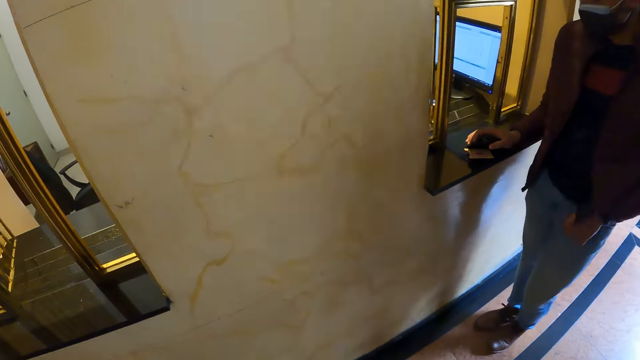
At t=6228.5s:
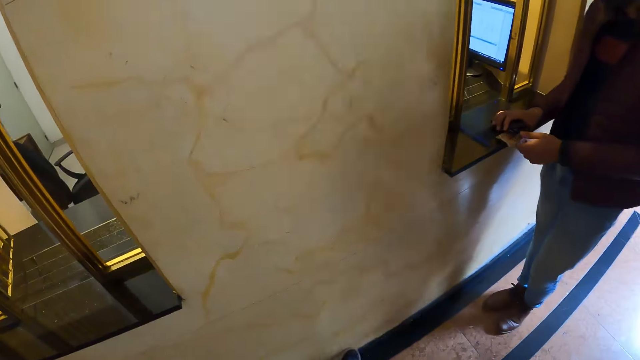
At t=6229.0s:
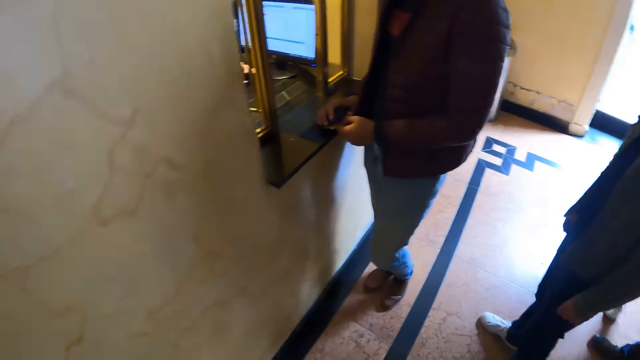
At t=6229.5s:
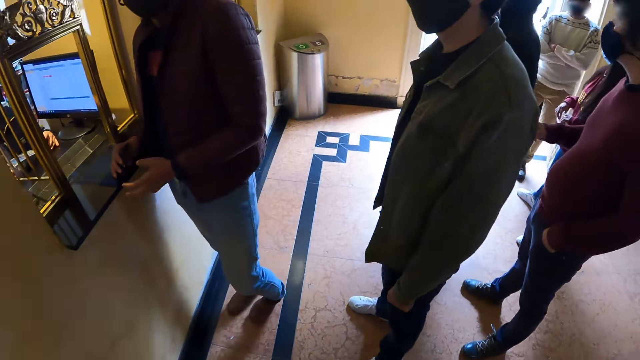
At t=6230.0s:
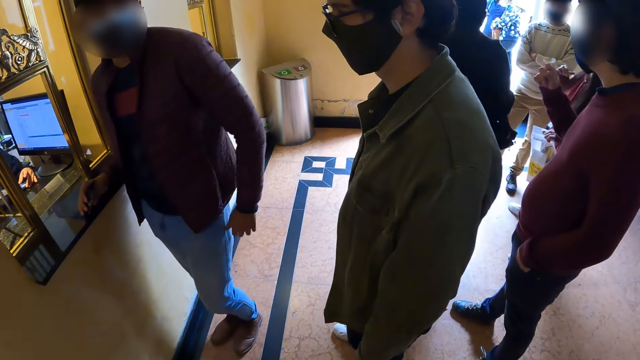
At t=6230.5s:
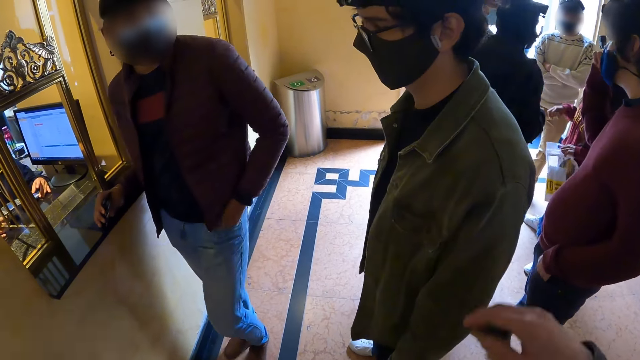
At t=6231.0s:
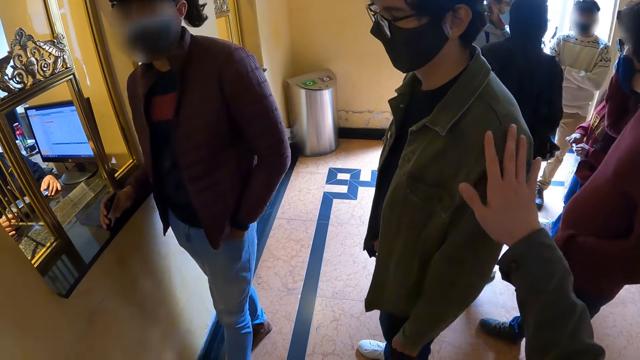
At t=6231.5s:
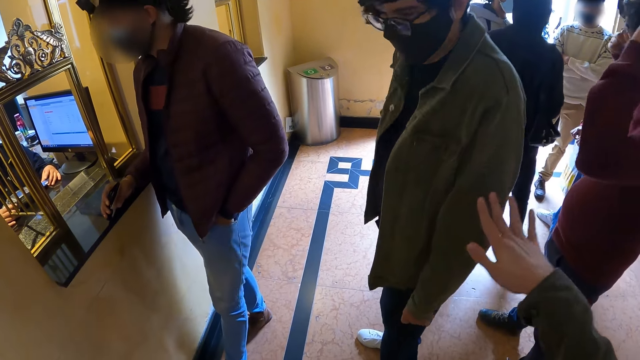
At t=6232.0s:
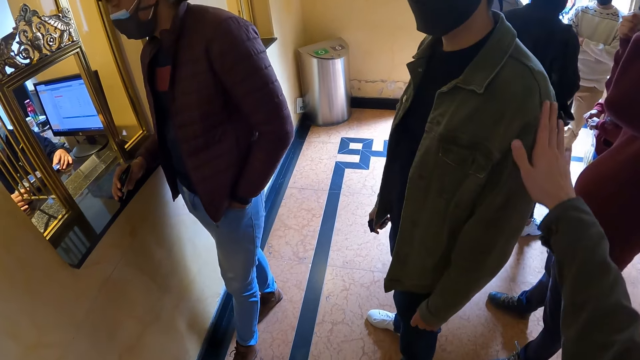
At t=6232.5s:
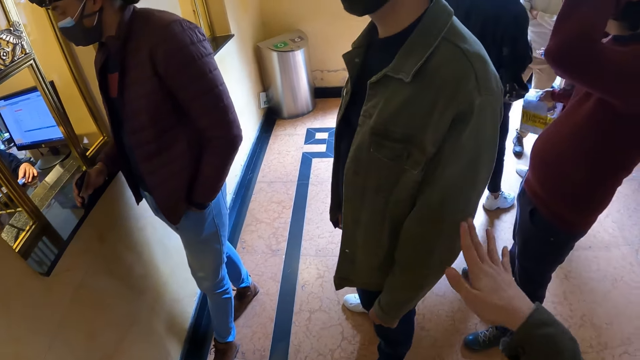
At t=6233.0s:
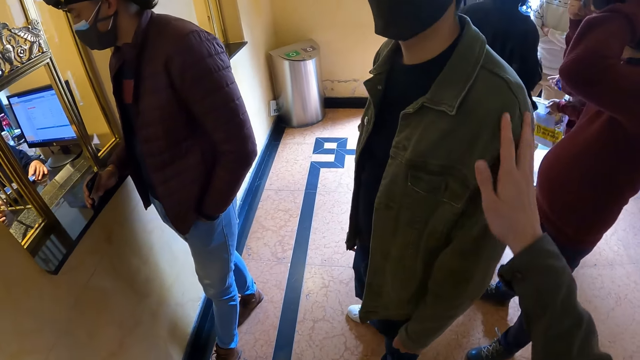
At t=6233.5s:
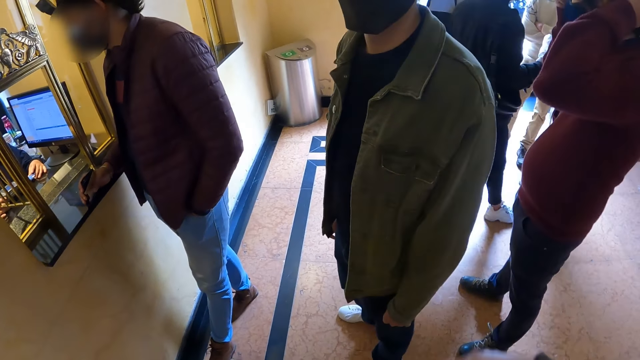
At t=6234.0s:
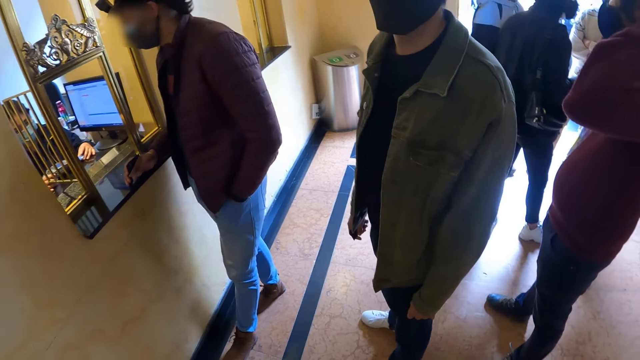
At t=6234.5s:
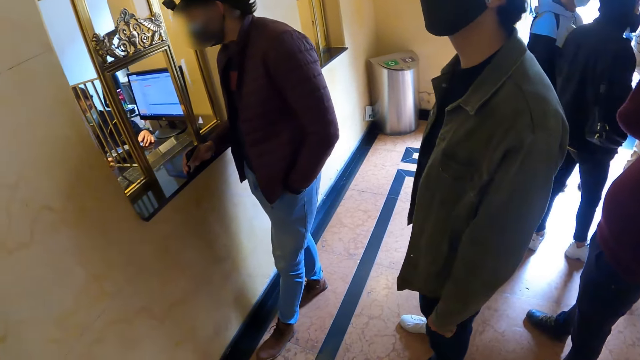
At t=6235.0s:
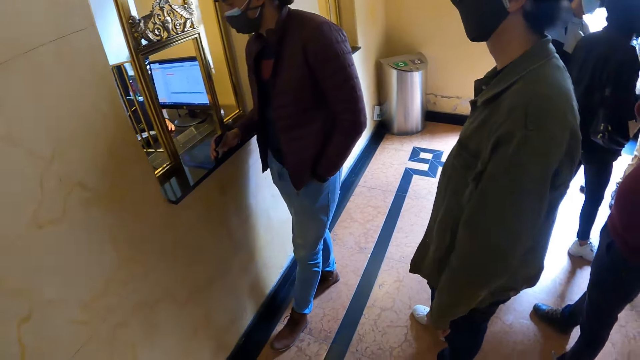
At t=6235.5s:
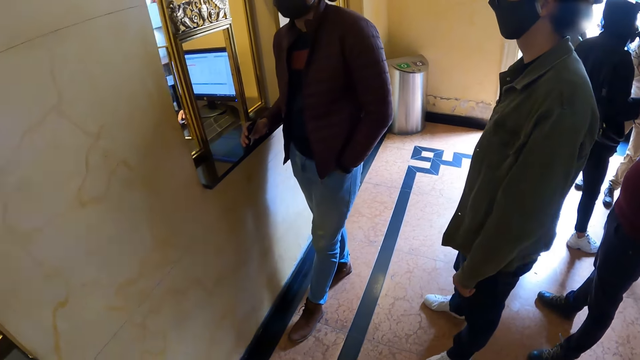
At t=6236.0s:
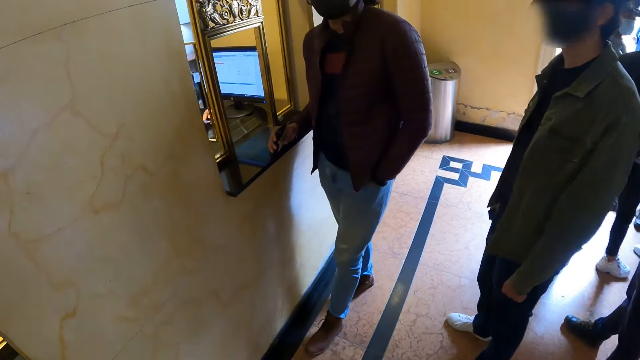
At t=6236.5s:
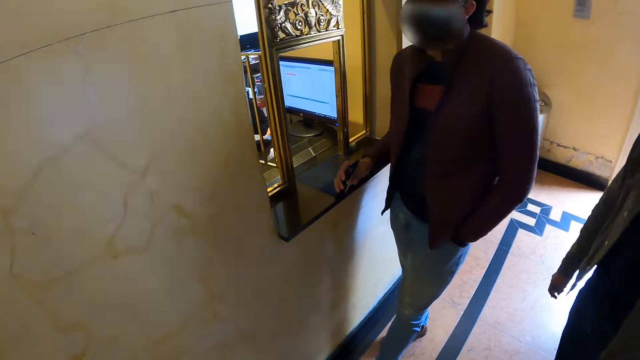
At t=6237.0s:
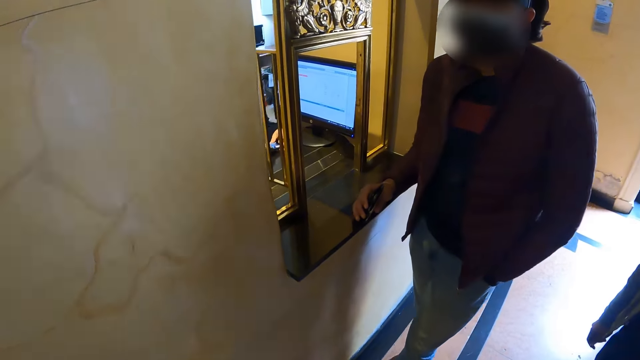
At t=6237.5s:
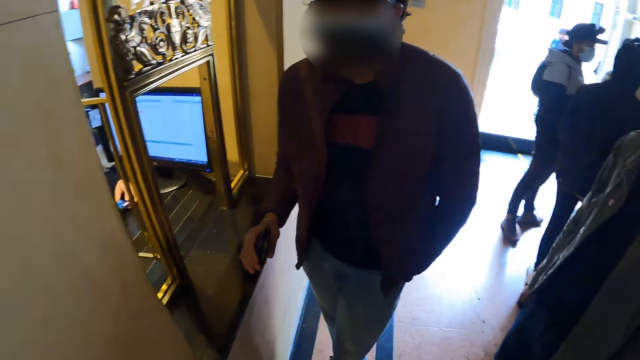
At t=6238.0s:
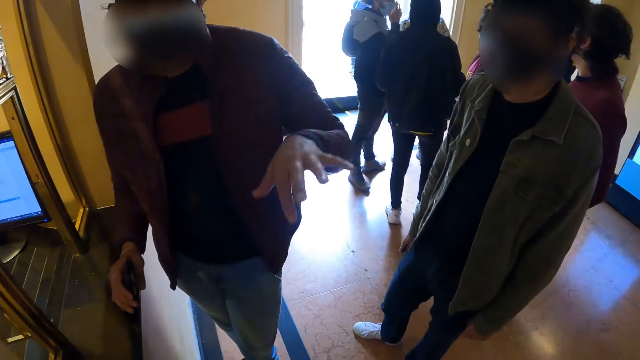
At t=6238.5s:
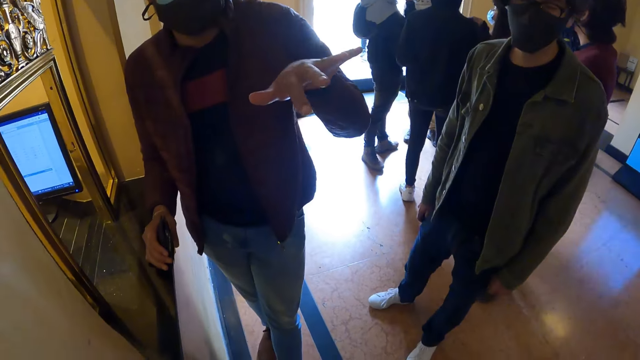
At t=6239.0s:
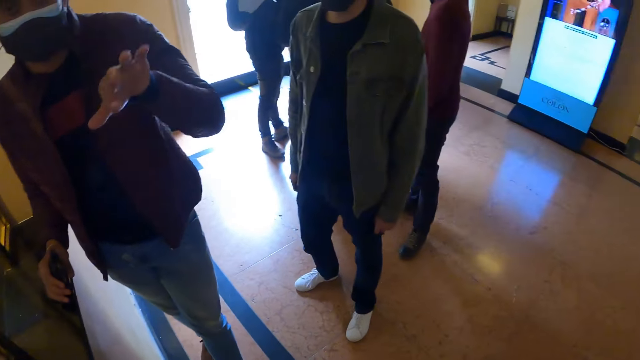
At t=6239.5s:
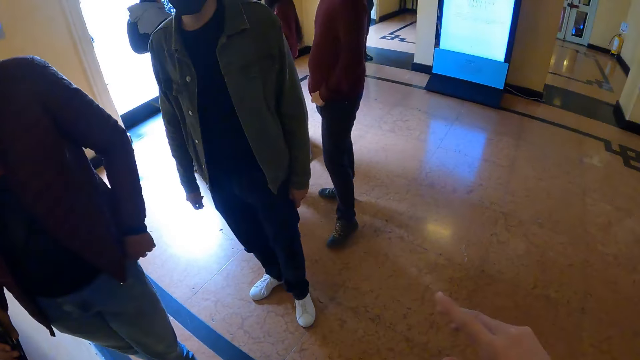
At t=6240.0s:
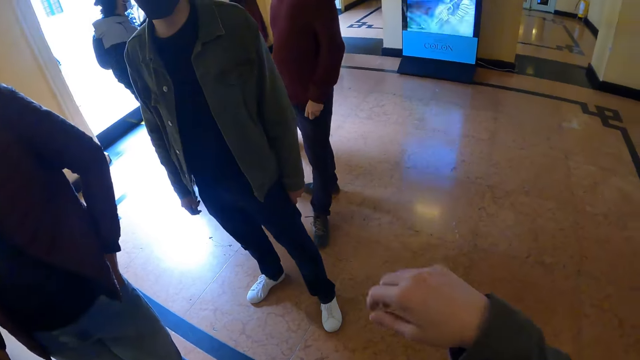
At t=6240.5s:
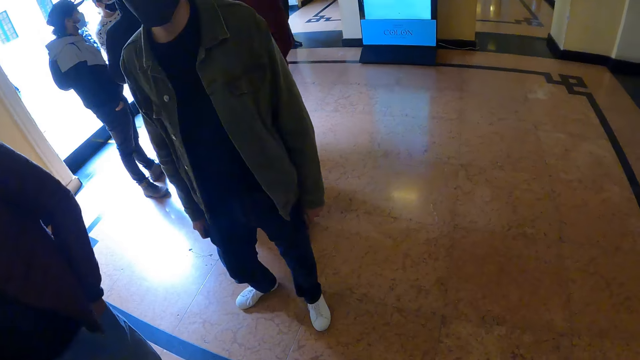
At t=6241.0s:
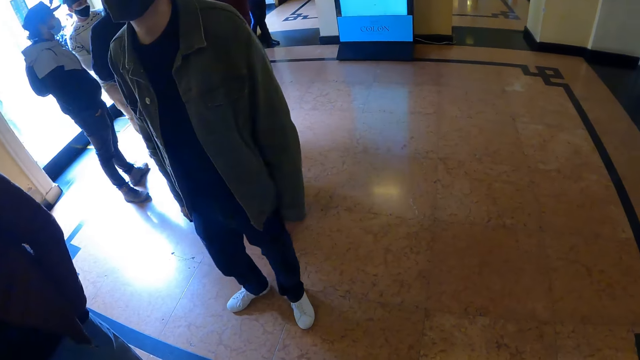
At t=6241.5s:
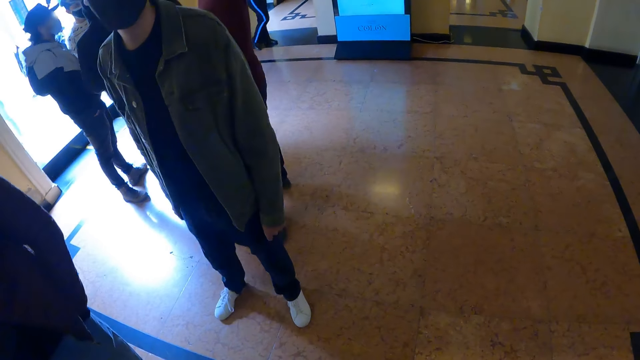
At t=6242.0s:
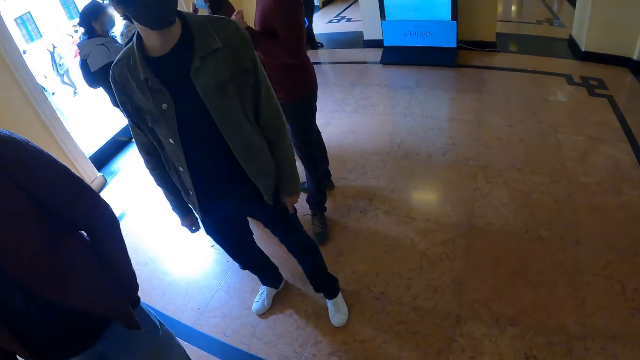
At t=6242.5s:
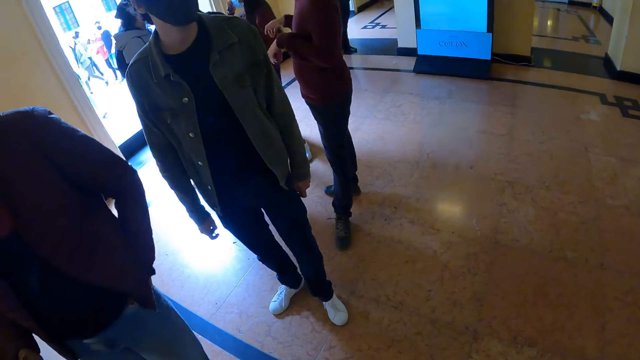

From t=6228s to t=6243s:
A man picks up the card. The camera wearer touches another man. They move to the counter. The first man converses with the camera wearer. The camera wearer waves their right hand and looks around.

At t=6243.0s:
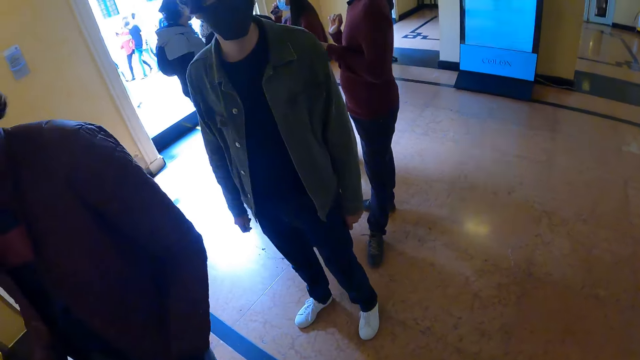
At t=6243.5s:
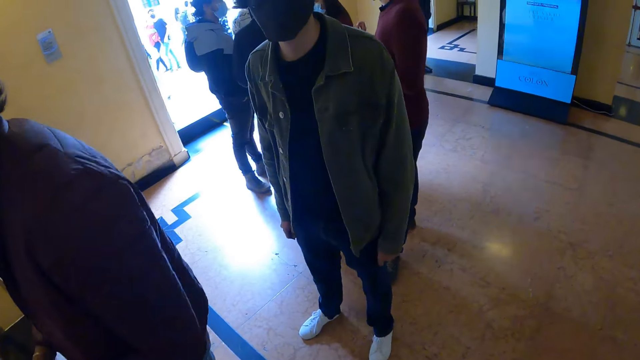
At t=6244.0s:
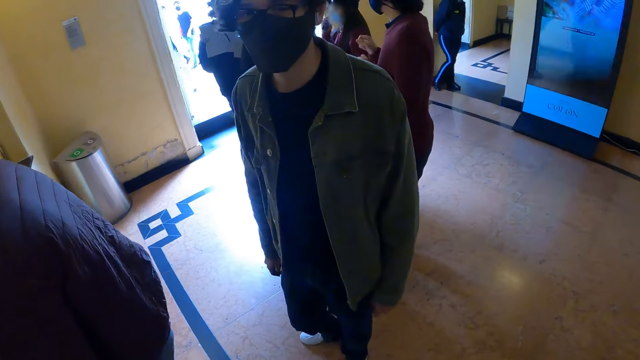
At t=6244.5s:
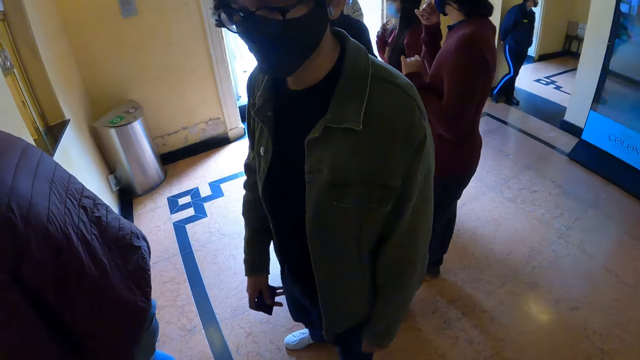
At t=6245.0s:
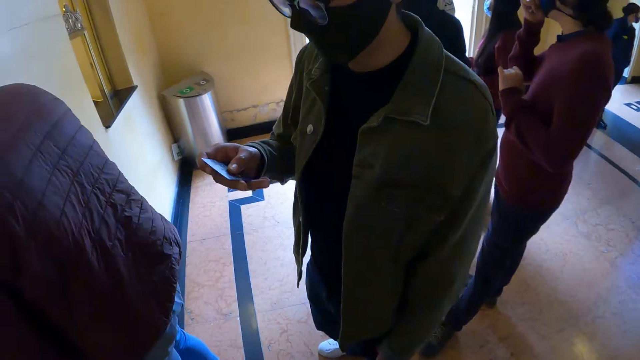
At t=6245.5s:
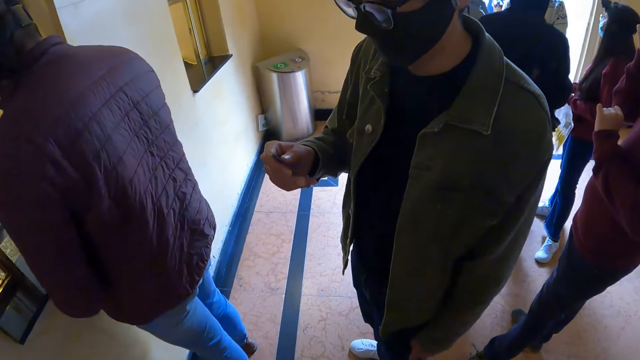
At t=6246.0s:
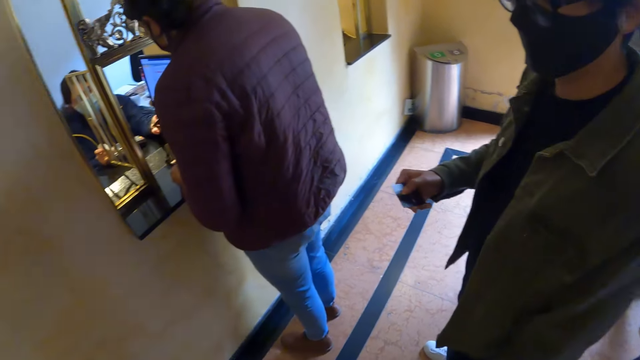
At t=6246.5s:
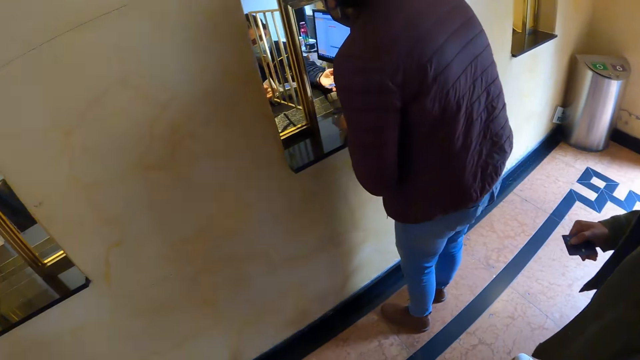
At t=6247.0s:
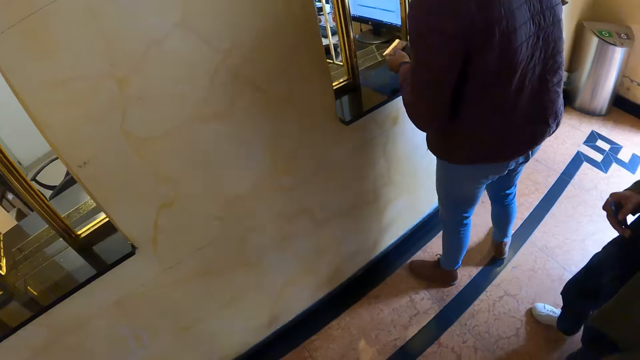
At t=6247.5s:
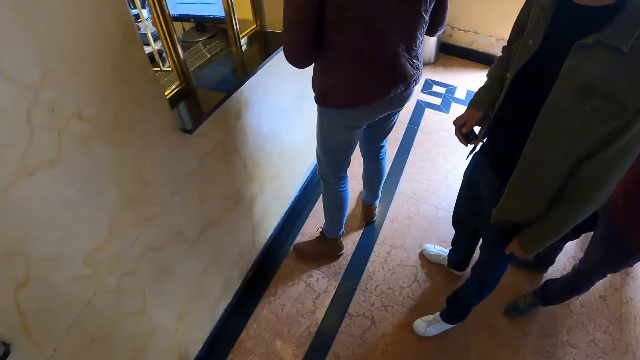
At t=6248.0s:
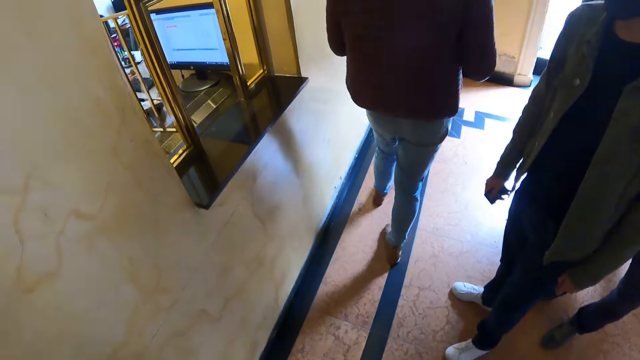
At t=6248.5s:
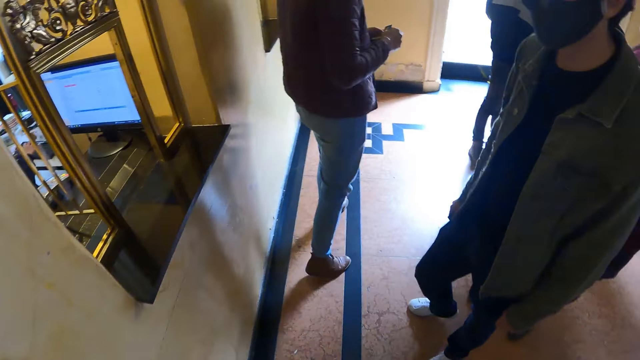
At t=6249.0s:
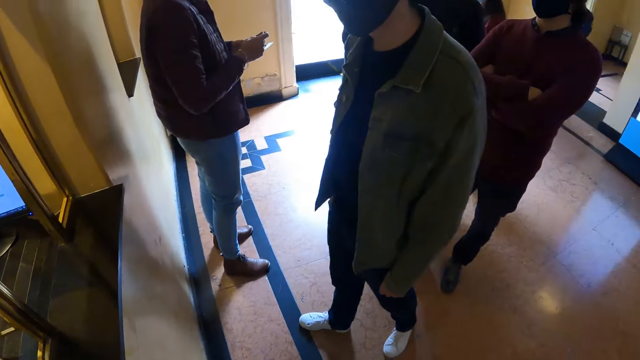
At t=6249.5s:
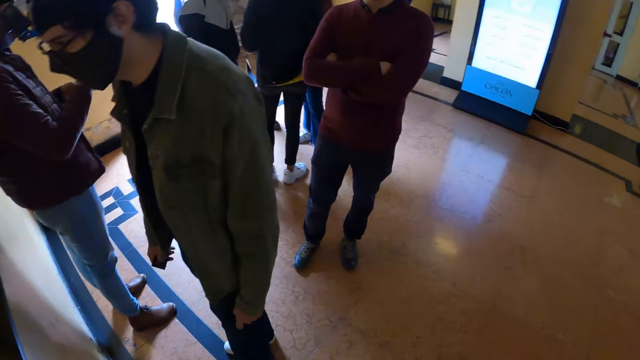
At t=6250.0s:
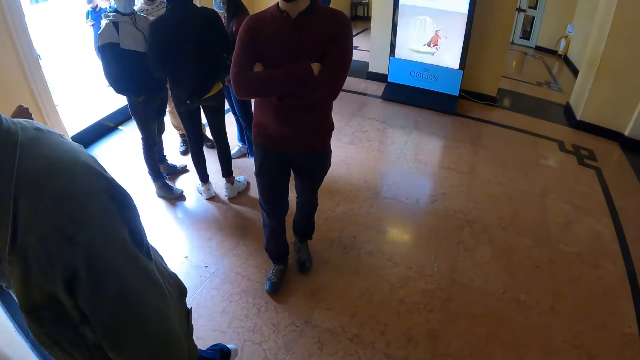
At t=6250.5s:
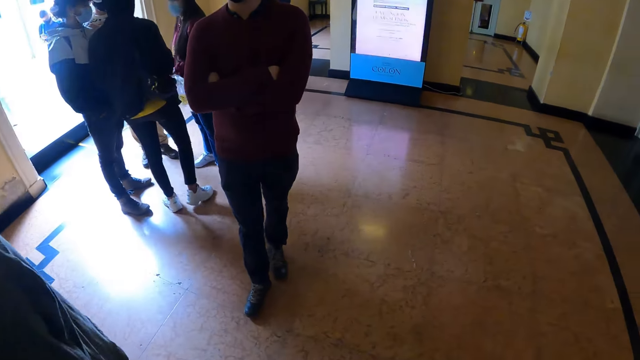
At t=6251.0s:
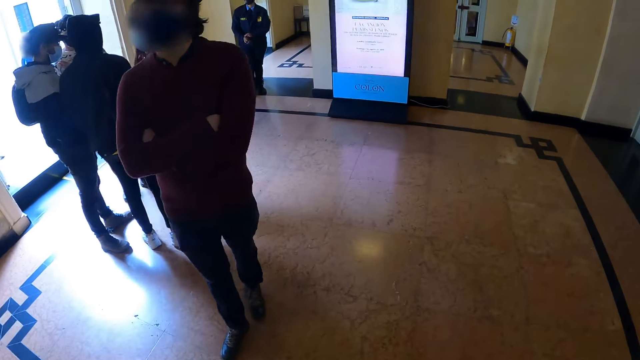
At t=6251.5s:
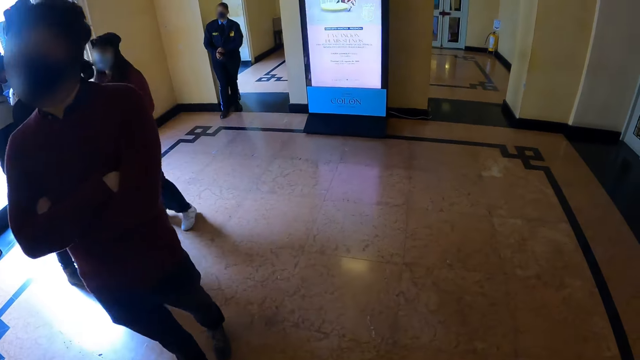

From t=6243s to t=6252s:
A man dances. The man holds the card. Another man walks around. The first man walks forward. The camera wearer walks in the room.
